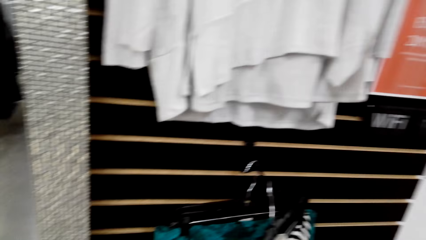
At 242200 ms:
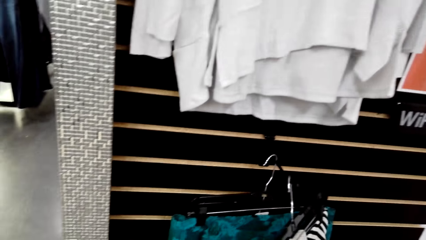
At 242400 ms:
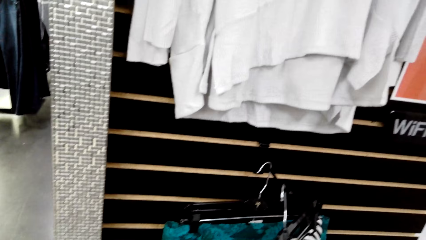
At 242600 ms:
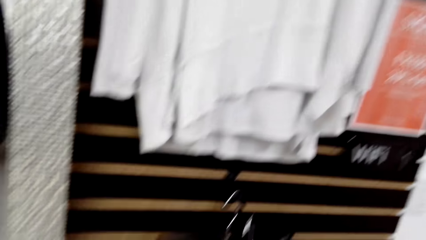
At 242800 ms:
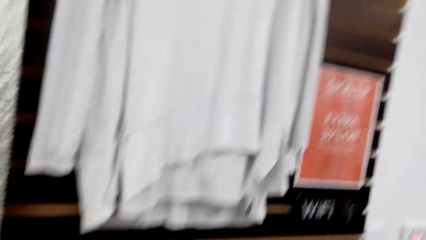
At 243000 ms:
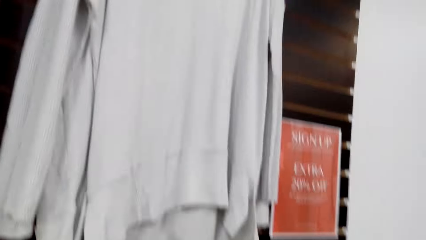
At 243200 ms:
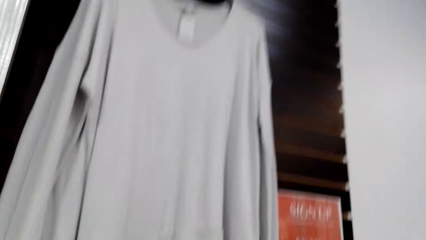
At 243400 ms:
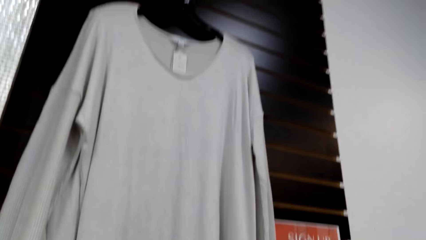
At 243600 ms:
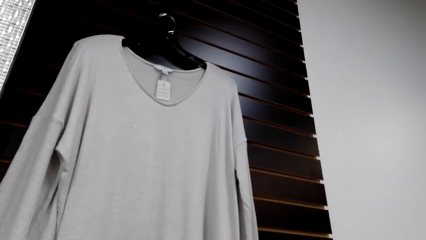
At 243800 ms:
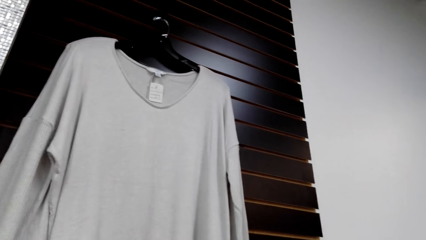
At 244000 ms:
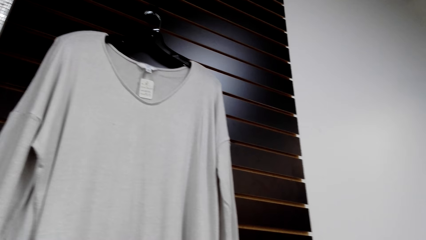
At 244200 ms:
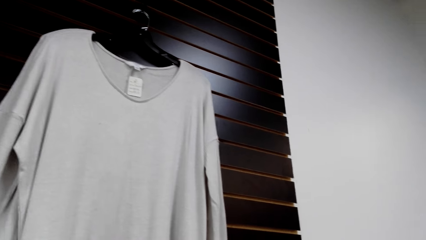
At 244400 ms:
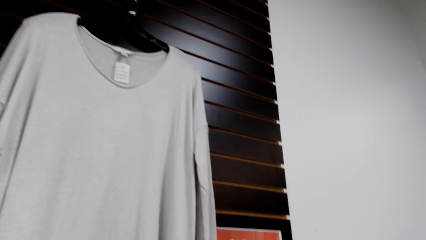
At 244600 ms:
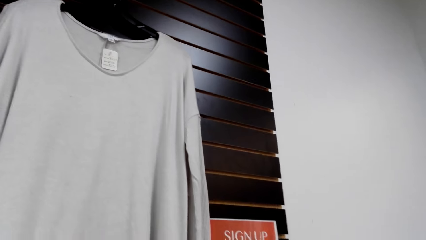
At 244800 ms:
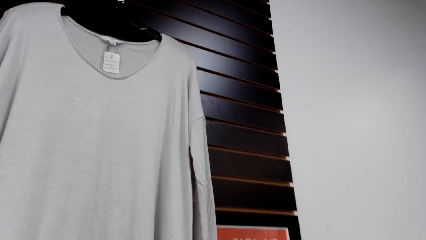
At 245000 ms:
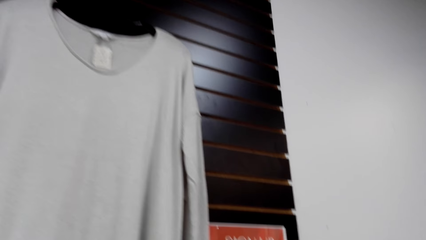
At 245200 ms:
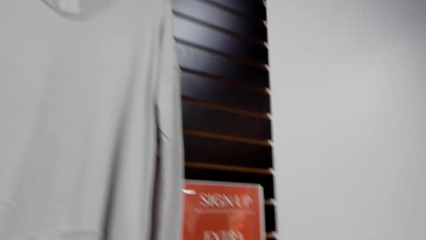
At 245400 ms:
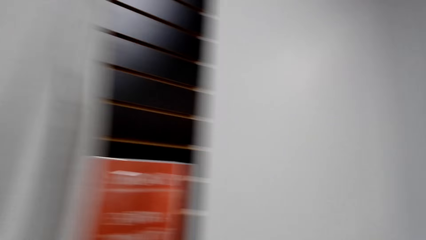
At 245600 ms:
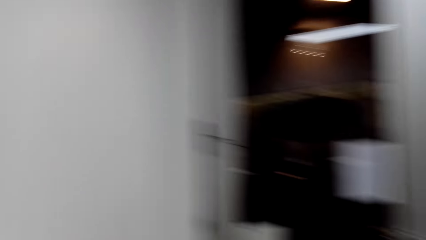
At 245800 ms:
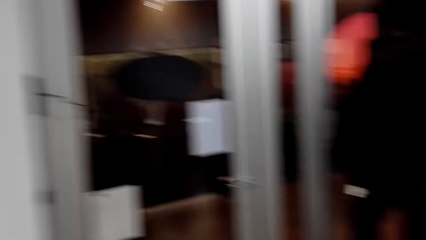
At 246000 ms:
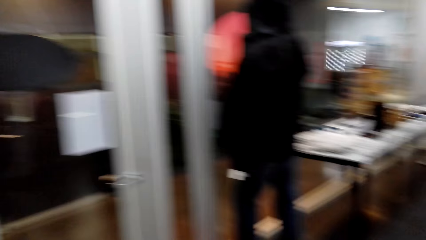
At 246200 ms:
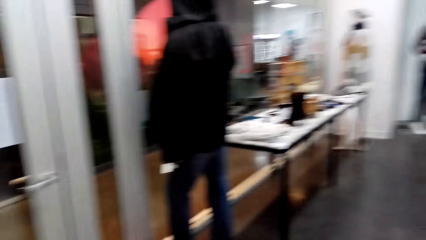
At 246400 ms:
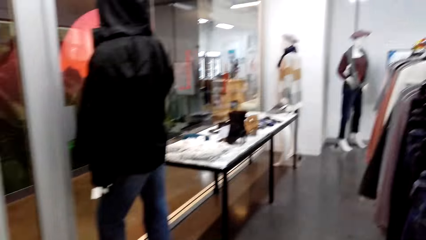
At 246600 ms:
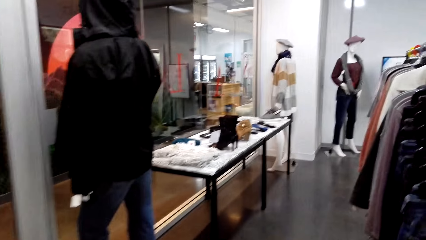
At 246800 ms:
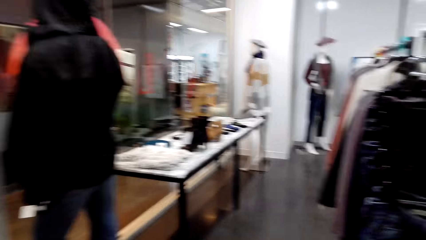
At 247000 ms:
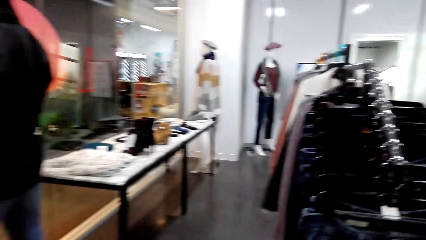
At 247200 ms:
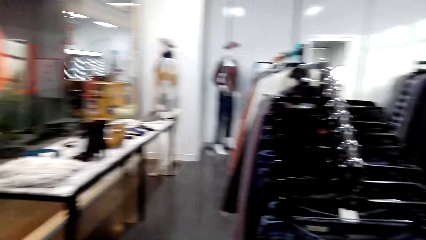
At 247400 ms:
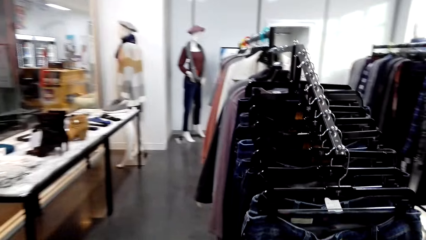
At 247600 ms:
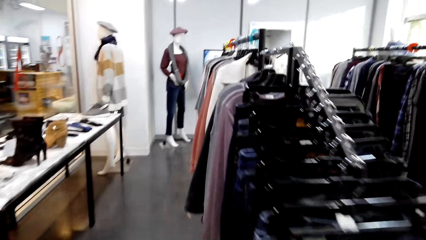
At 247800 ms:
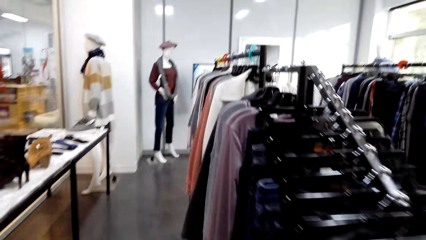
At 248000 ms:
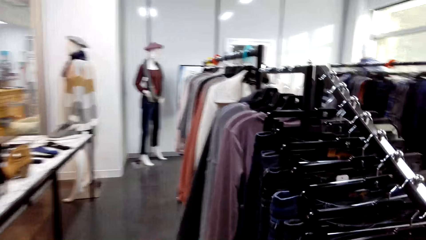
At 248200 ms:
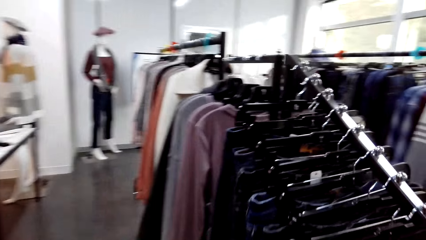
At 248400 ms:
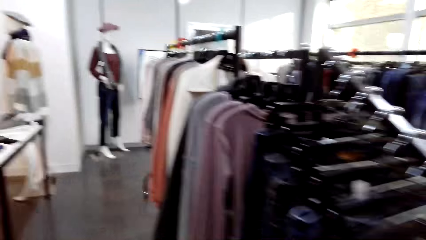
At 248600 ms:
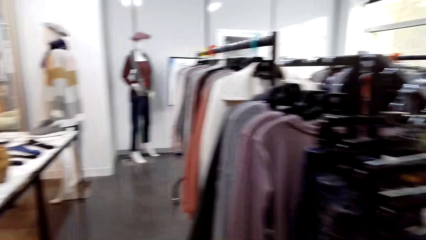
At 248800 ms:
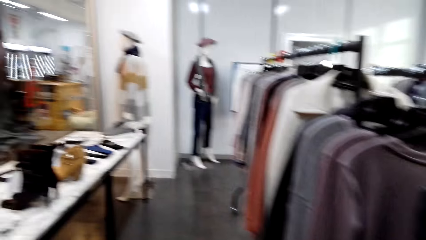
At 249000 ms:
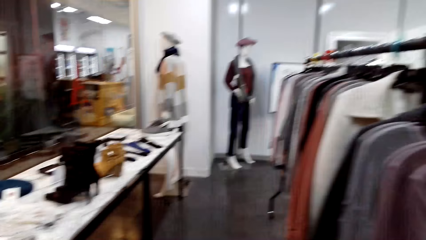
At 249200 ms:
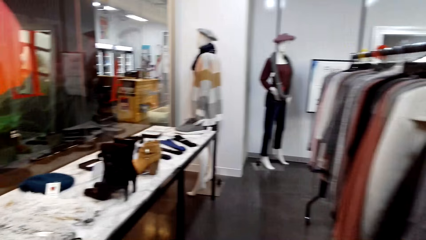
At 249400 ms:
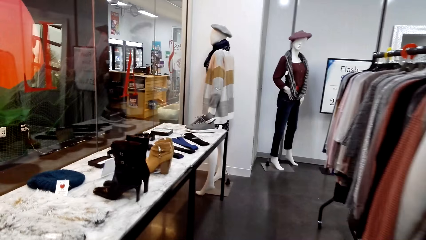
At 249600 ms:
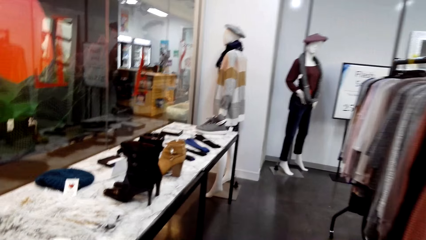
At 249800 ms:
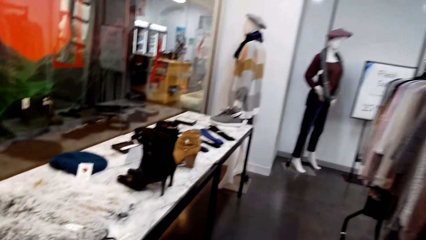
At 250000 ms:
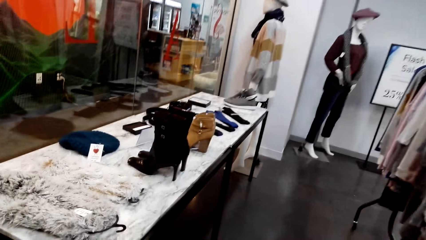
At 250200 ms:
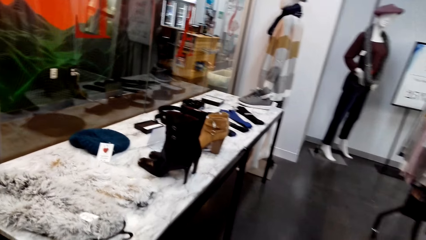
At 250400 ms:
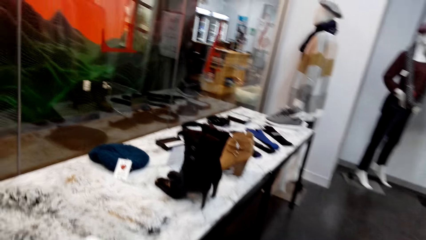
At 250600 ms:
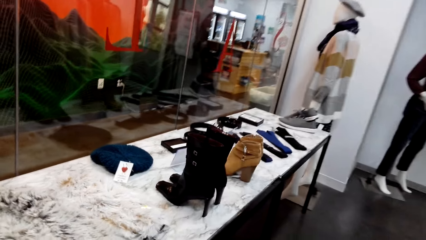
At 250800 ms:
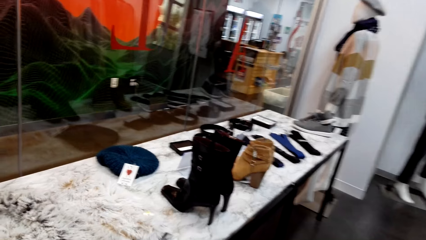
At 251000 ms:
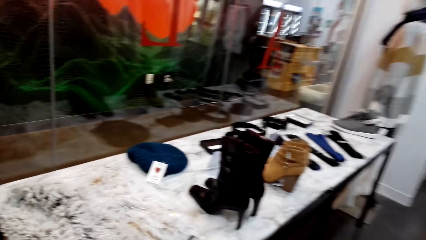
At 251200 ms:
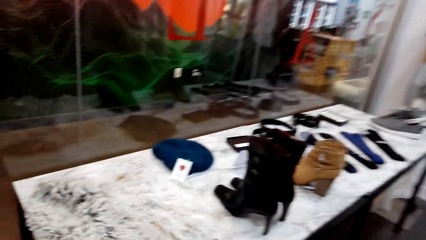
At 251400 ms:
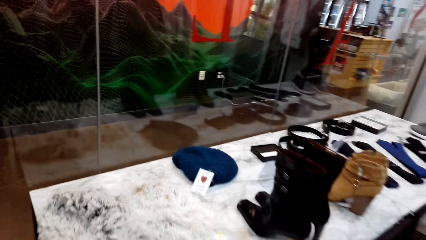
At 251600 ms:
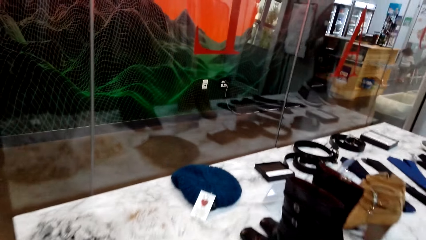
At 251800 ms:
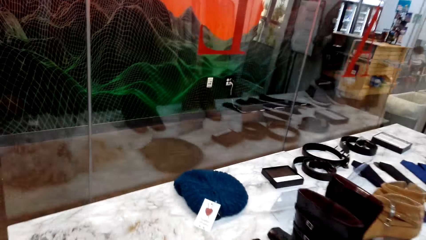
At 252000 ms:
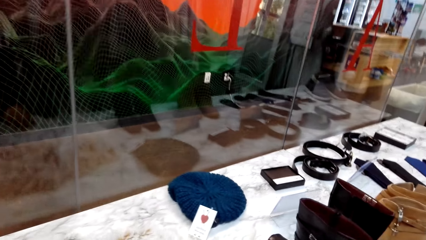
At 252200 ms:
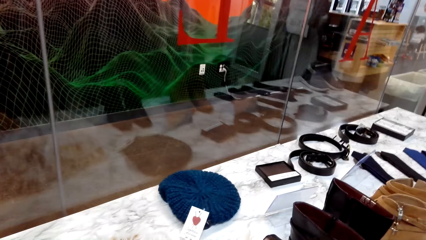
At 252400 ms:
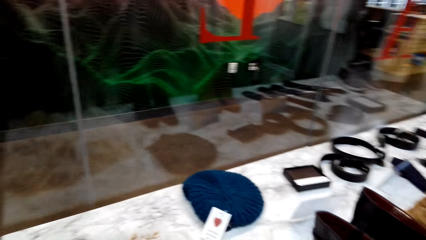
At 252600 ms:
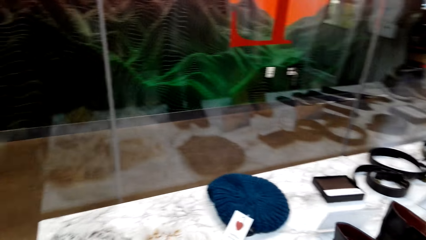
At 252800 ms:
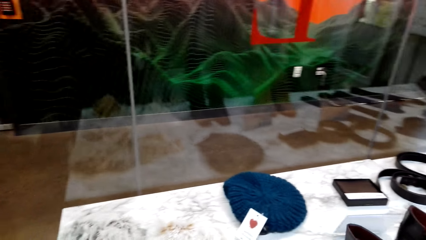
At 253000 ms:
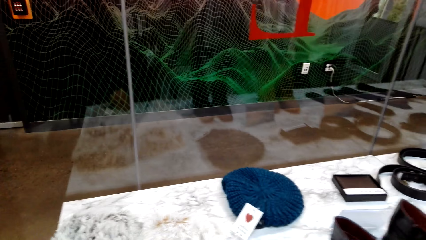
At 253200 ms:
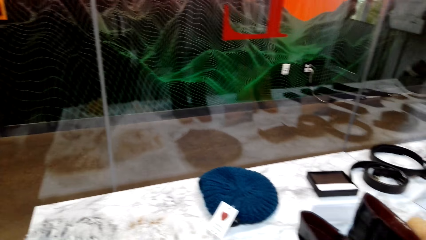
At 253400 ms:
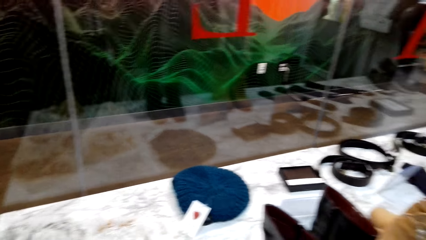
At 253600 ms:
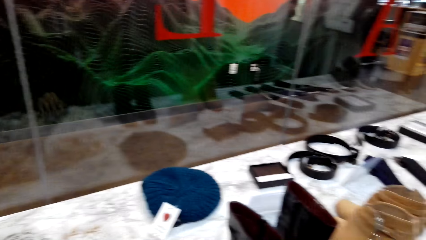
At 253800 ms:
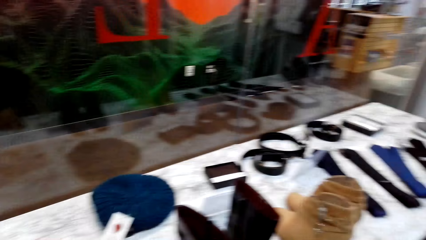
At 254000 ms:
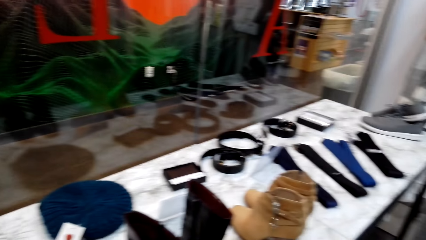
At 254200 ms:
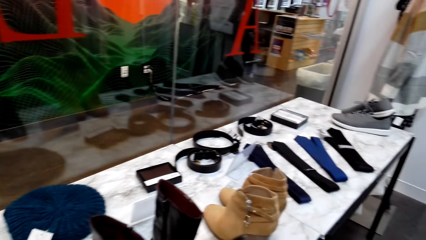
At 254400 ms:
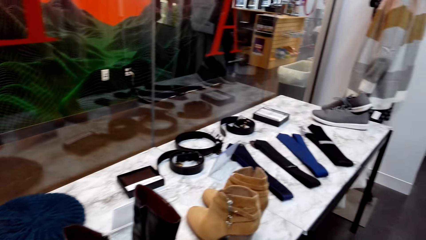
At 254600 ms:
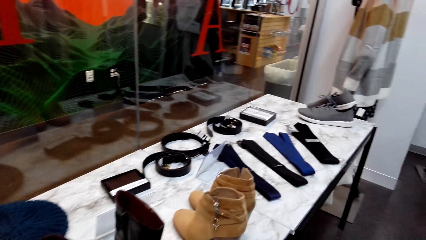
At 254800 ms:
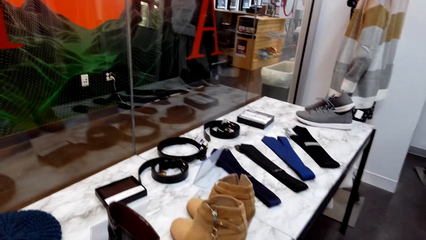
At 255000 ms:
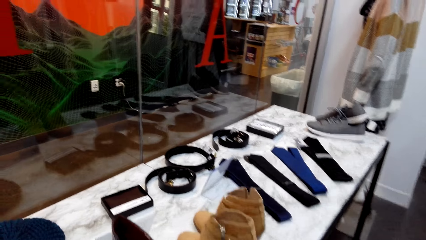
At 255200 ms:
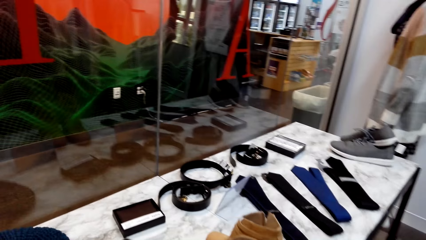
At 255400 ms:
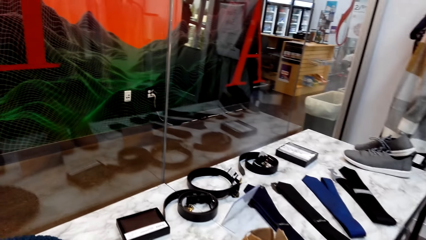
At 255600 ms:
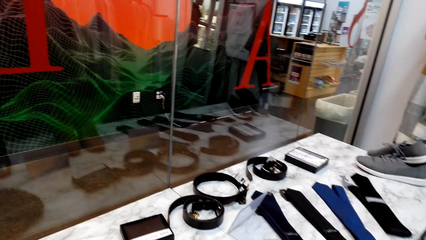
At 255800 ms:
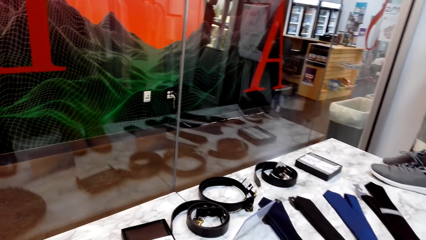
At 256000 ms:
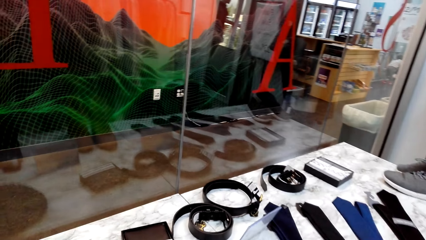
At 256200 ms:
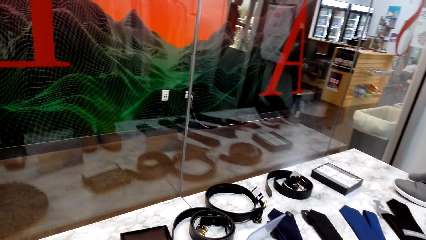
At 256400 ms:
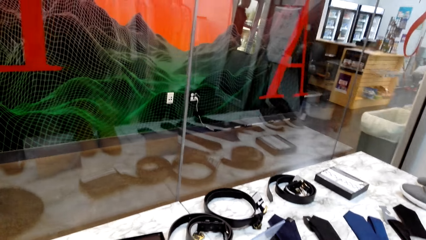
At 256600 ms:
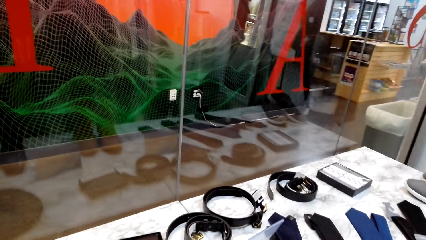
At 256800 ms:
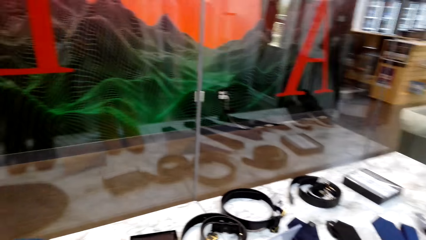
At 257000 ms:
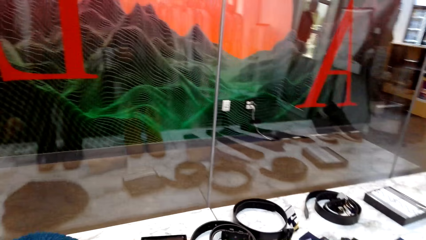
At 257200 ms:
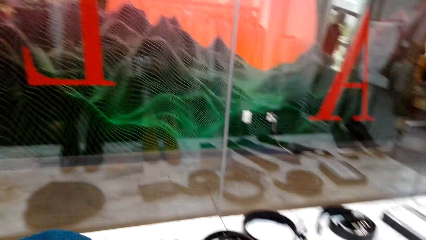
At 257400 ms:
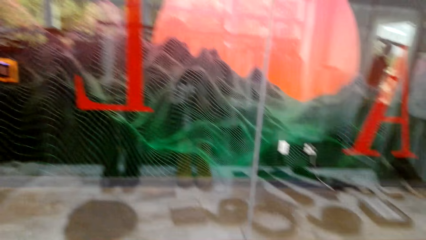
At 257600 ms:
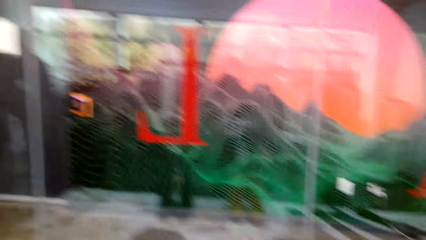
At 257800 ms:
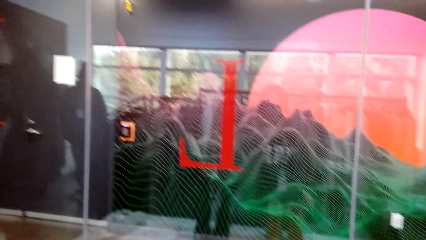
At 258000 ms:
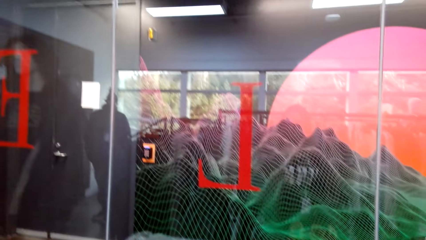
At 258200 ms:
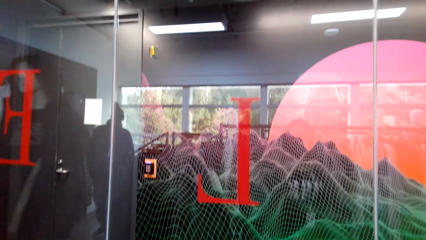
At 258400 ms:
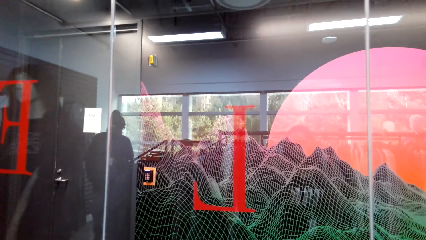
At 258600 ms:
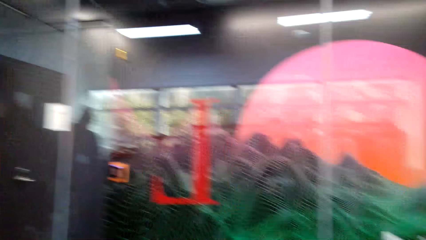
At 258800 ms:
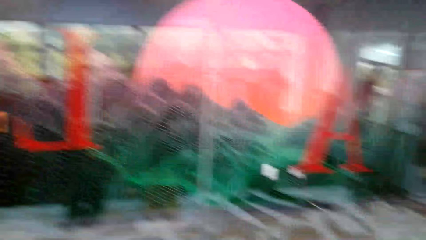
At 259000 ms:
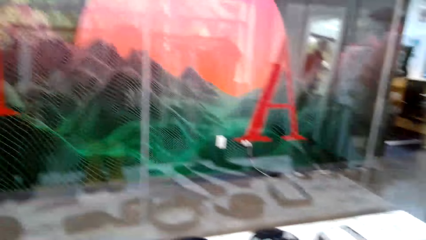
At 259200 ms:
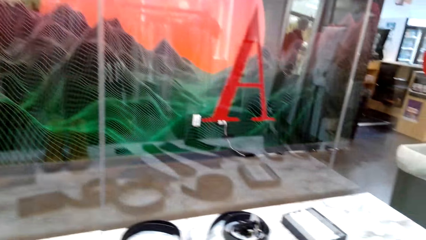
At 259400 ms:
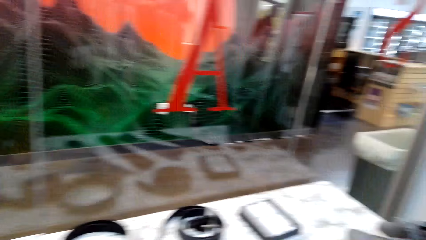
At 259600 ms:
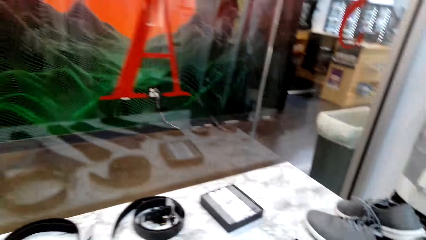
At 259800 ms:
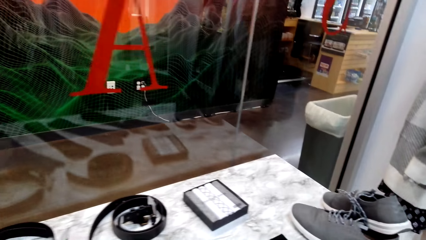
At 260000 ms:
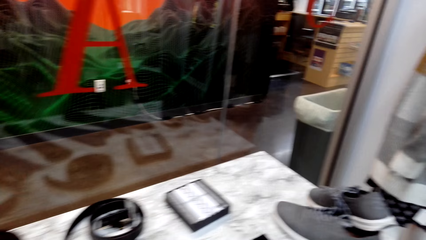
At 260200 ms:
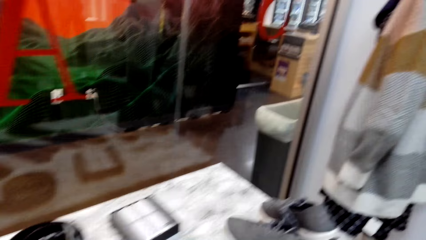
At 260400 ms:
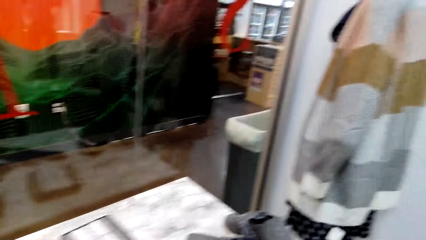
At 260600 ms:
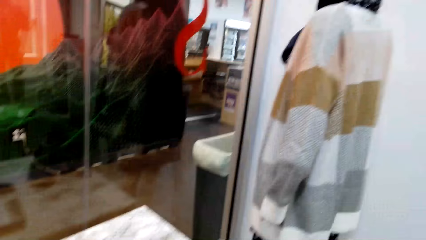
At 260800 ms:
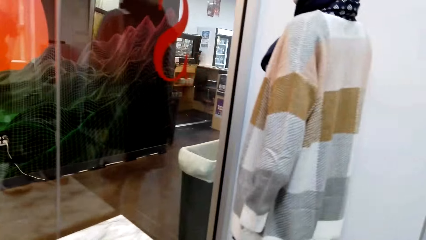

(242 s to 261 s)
The camera wearer looks at a sweater on the wall. They look around the boutique. They look around the hanging line. They look around the display table.
